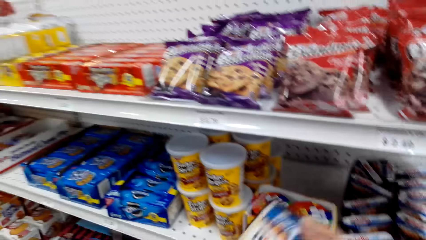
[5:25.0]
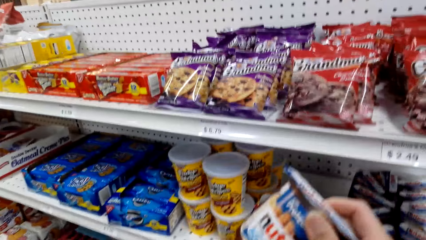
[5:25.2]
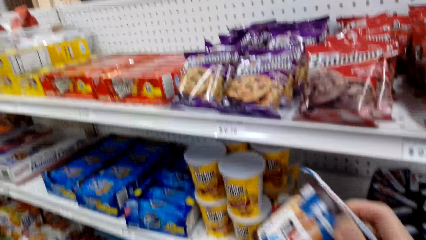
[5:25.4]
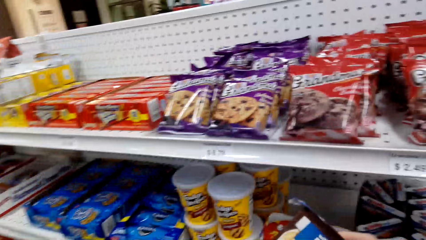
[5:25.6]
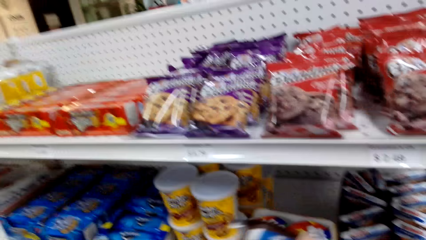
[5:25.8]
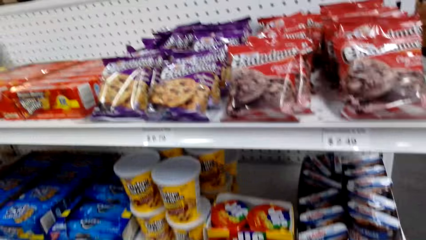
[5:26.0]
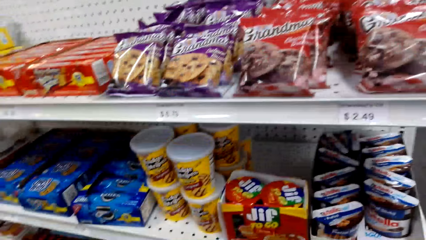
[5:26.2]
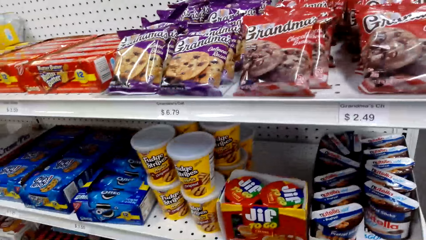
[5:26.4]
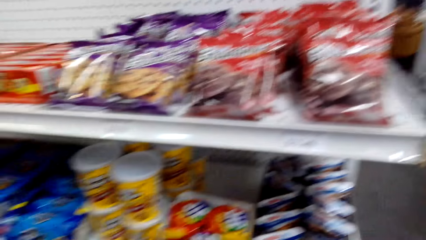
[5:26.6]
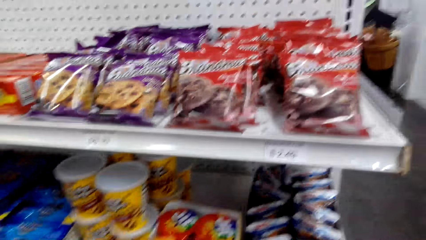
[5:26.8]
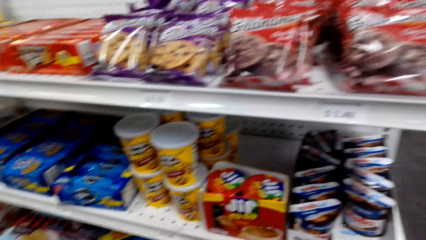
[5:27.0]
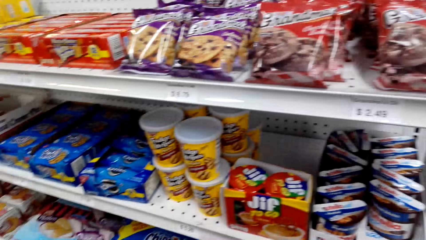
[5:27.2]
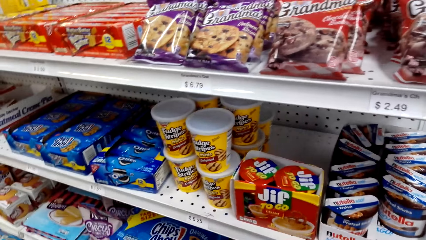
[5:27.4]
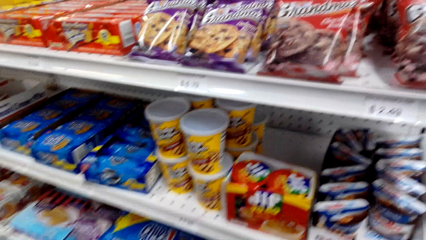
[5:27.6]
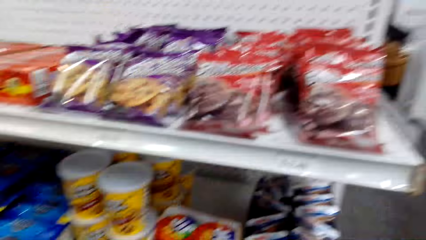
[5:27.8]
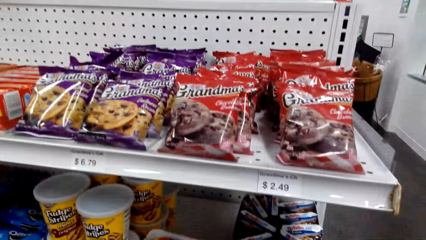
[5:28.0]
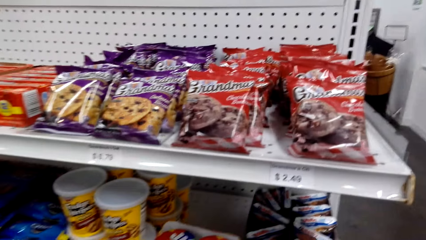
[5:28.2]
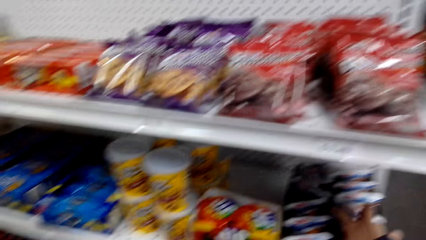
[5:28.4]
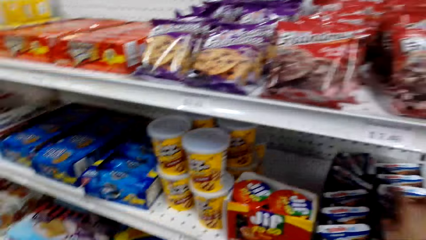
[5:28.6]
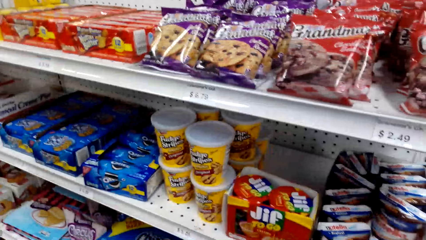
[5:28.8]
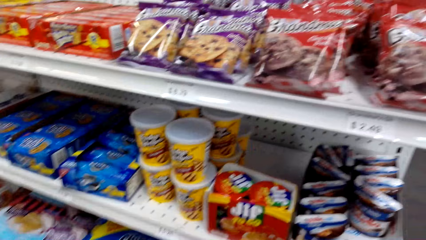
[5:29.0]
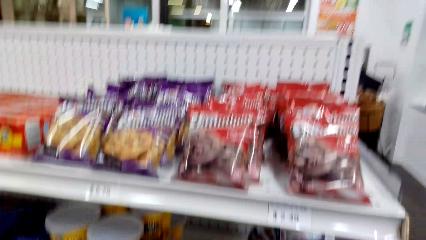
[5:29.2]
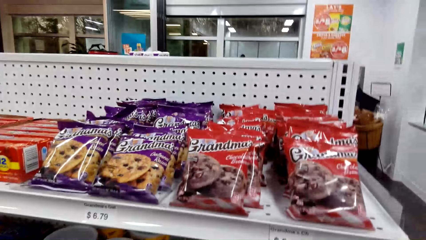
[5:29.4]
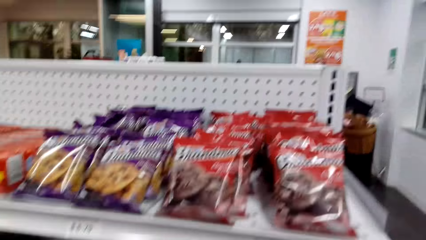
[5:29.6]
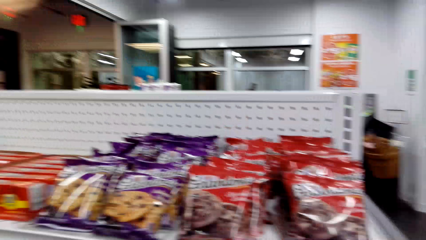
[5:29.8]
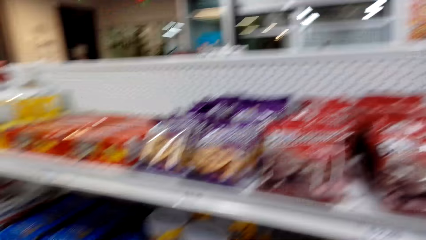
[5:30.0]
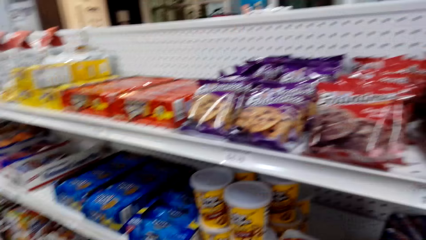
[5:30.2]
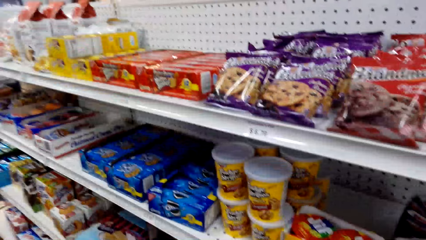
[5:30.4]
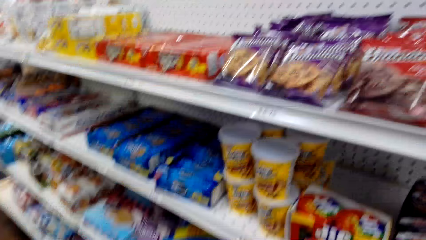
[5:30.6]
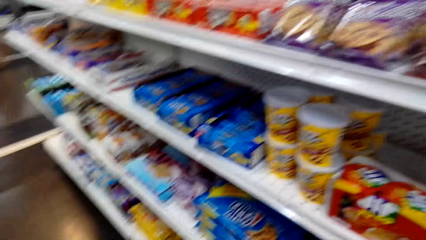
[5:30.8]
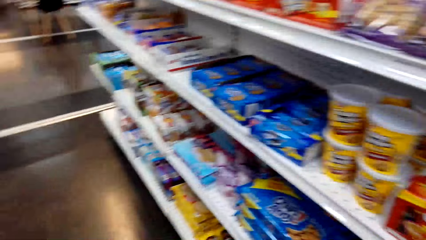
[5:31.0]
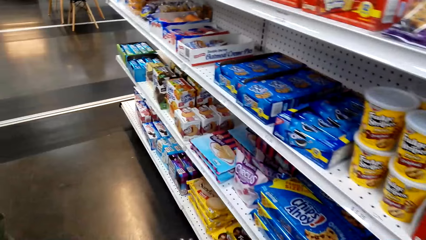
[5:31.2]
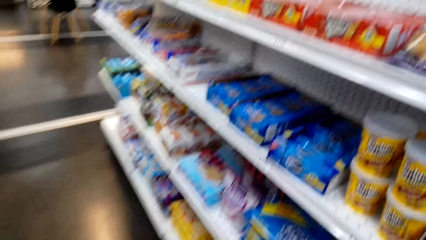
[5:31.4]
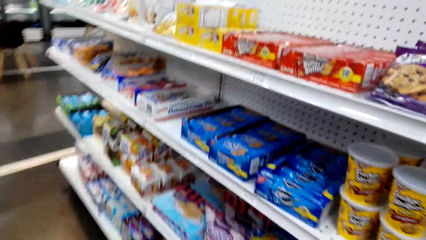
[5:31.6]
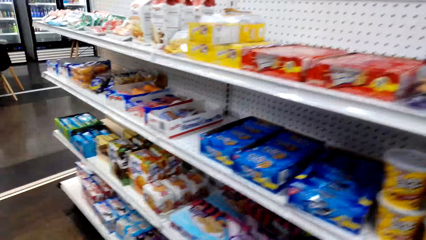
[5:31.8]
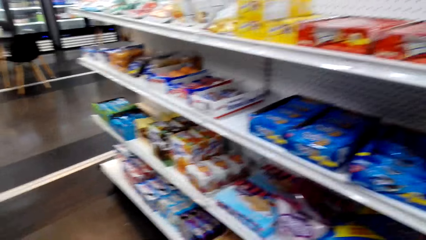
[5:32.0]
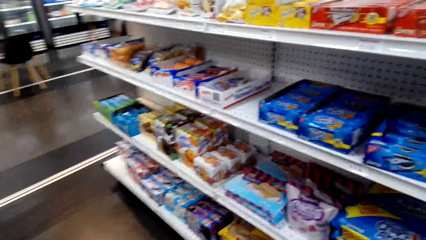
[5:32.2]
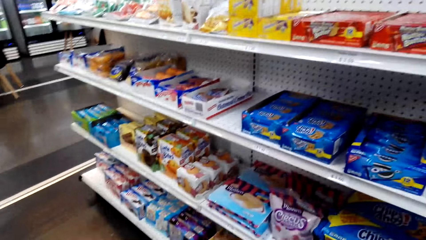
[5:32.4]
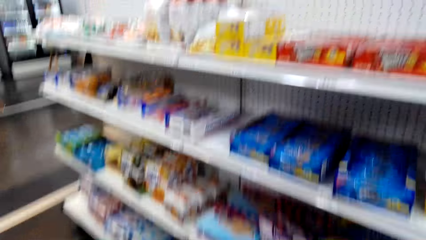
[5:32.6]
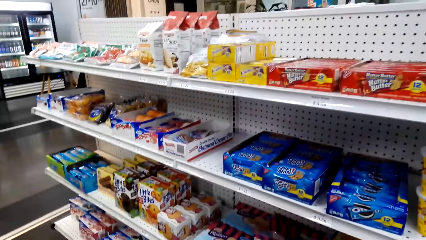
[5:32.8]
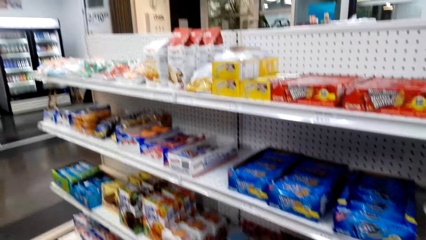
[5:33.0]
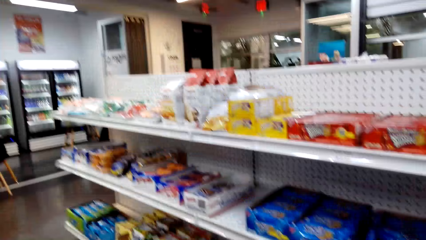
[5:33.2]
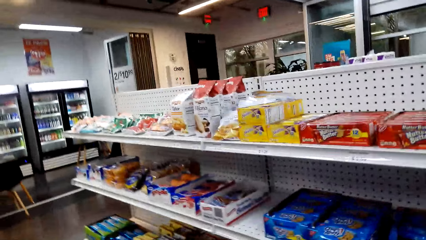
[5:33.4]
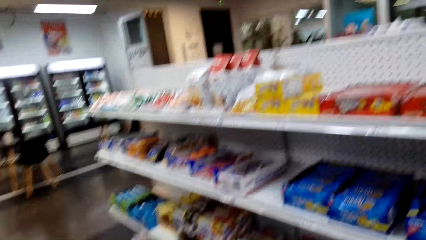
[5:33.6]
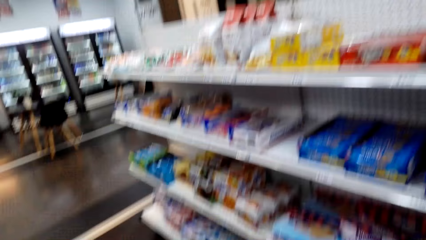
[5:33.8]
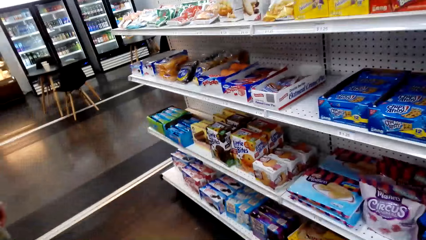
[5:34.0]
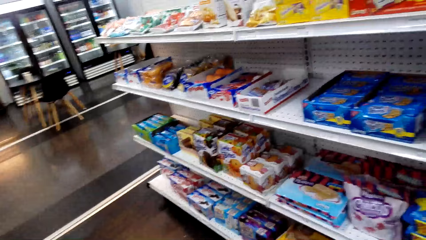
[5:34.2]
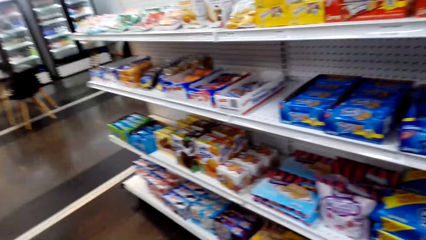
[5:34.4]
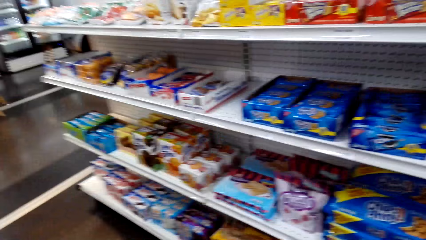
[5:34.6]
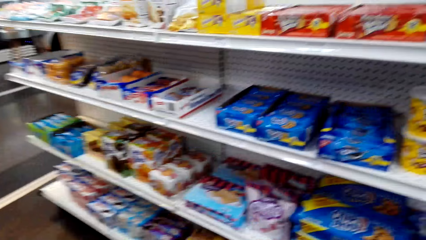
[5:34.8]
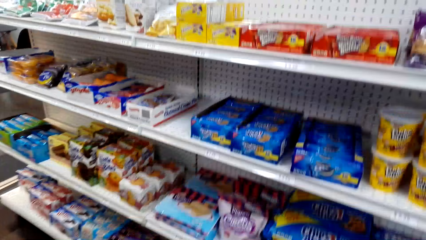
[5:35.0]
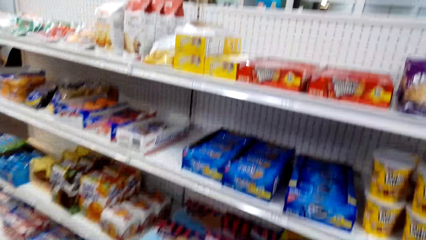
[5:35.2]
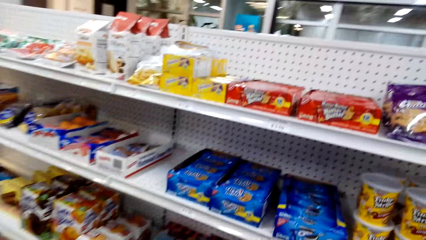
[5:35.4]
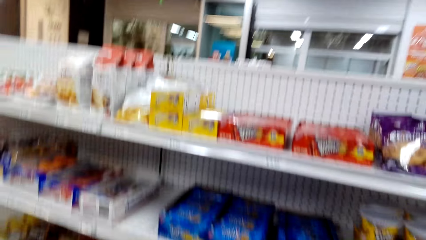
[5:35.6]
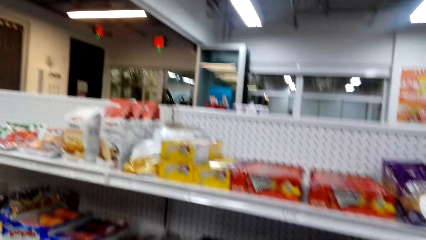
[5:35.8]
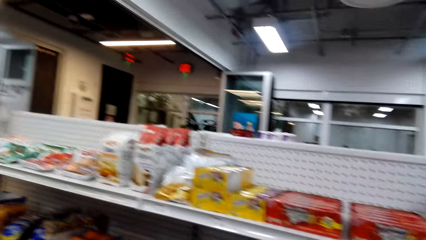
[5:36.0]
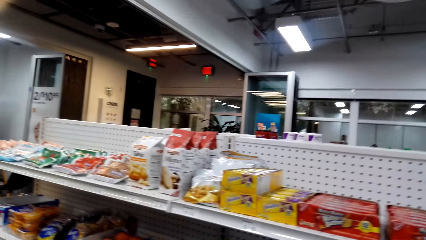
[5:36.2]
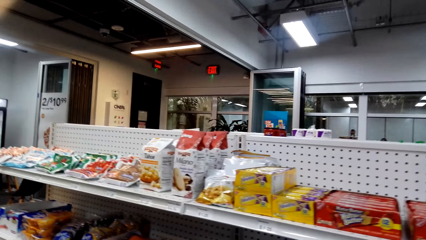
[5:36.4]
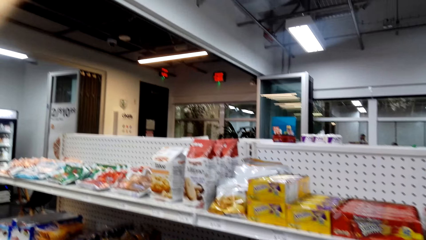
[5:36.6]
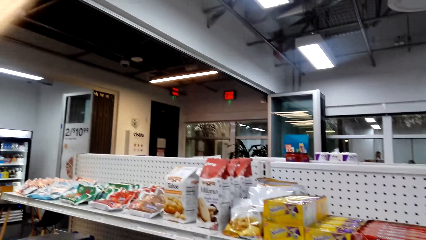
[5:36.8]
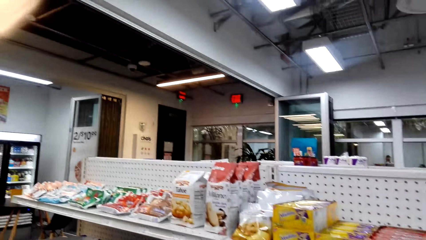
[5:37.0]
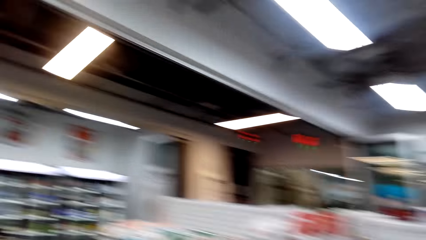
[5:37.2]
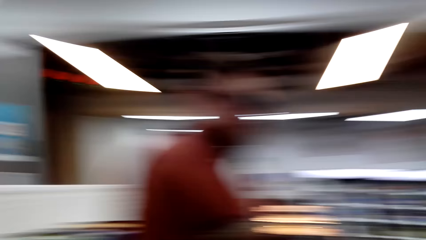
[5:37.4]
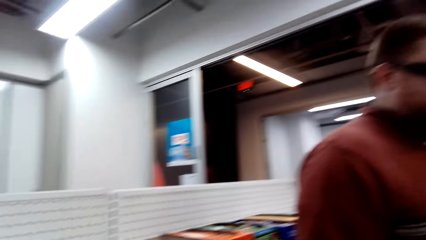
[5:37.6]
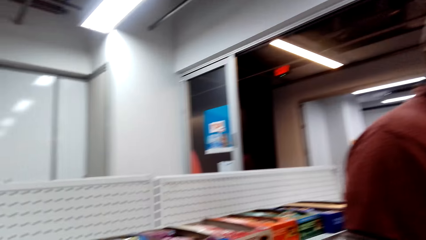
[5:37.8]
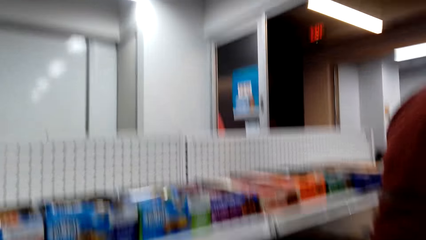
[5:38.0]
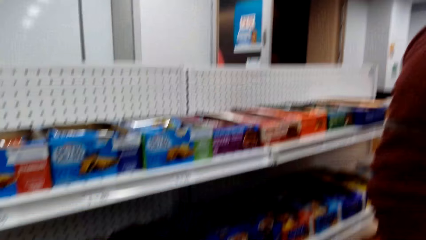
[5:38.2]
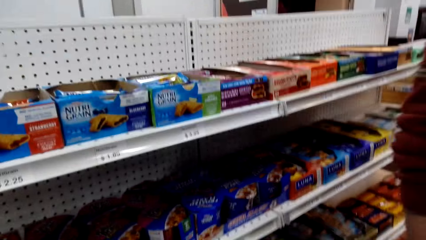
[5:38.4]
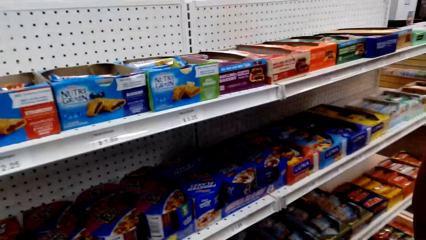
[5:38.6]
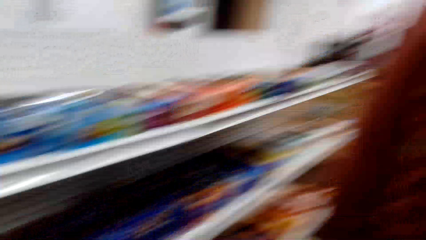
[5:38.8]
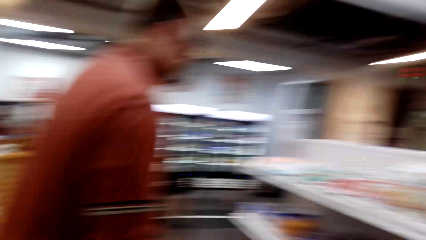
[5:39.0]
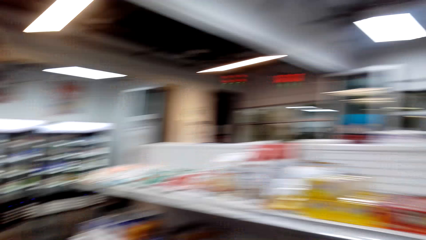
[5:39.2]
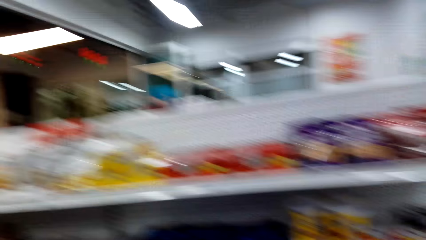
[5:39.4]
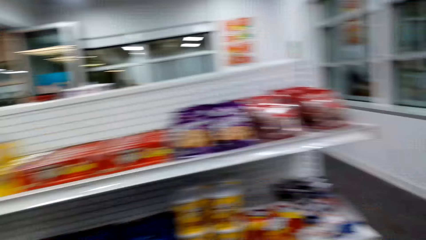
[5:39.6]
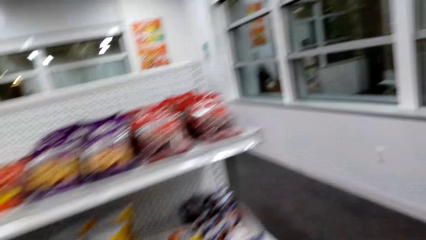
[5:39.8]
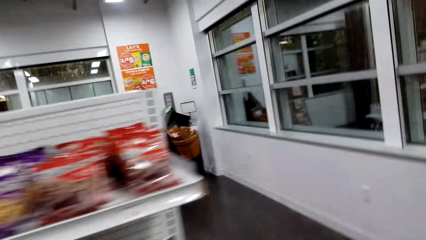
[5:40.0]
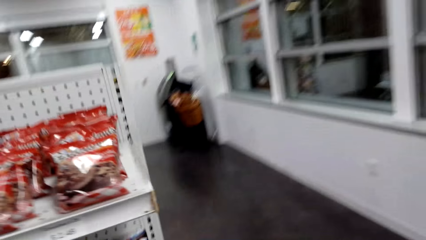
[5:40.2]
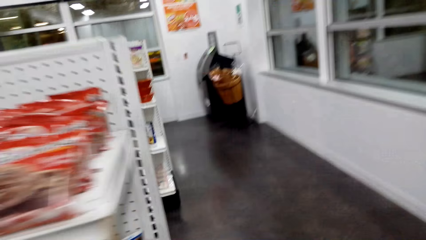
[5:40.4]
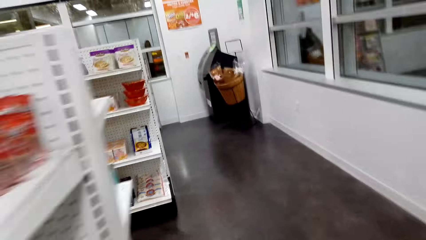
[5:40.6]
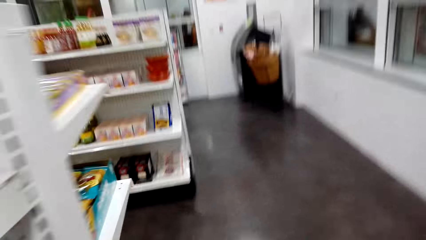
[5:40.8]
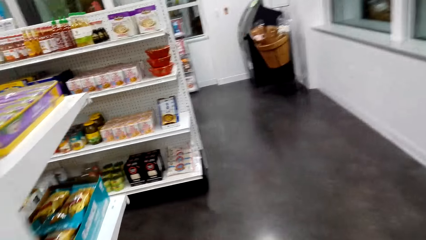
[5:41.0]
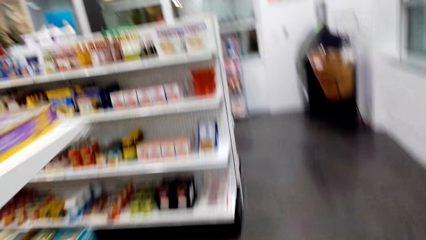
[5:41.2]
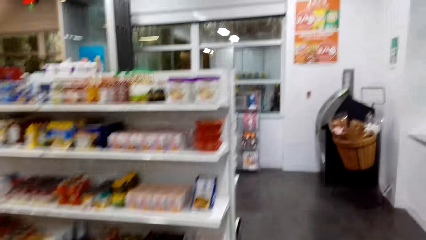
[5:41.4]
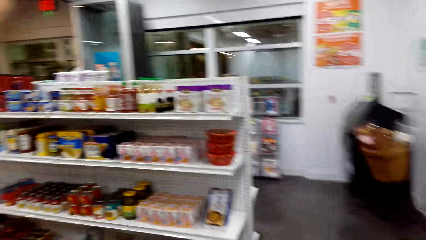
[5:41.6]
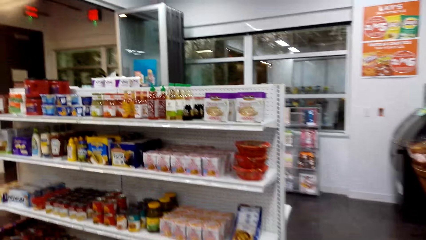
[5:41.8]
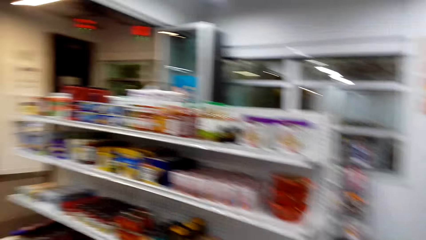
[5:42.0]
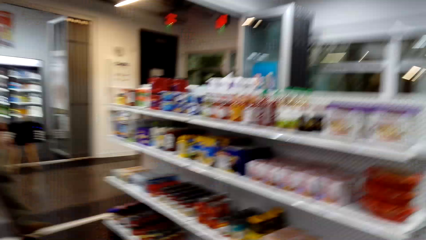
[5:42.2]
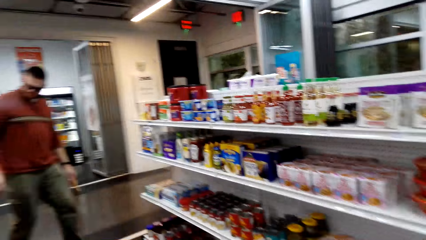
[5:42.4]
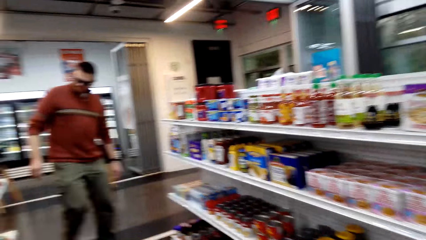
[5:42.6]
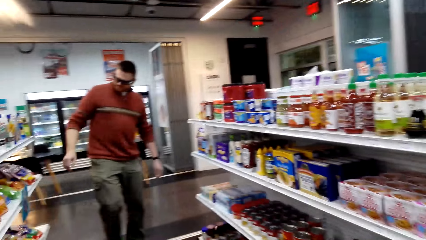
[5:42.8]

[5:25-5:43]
The camera wearer picks up a snack packet. They lift the snack packet. They look at the snacks. They put the snack in the shopping bucket. They view items in the supermarket shelving. They walk around the supermarket. They converse with a man. They look around in the supermarket. They converse with the man. They walk around in the supermarket.
